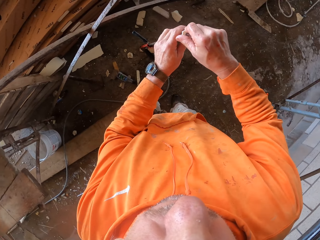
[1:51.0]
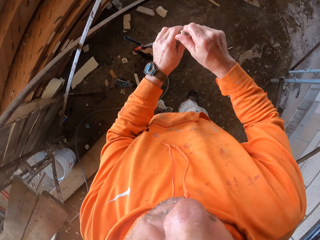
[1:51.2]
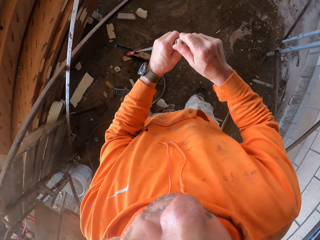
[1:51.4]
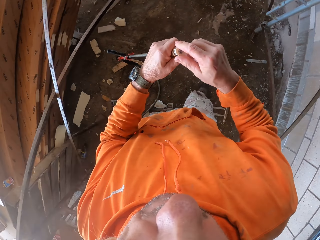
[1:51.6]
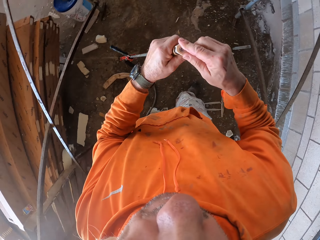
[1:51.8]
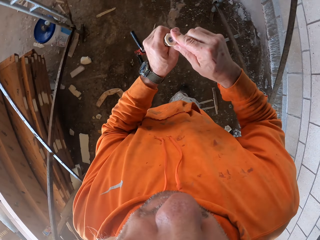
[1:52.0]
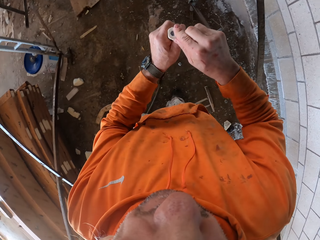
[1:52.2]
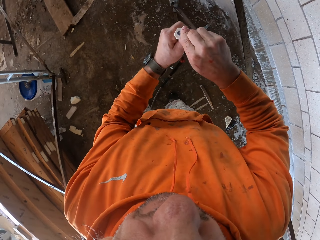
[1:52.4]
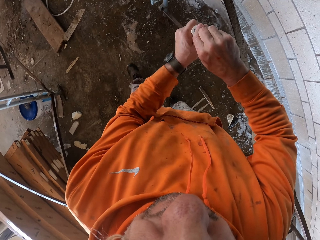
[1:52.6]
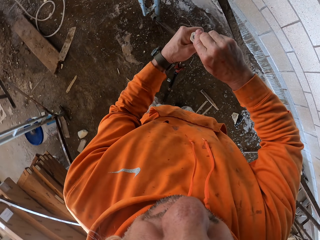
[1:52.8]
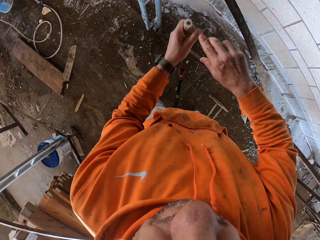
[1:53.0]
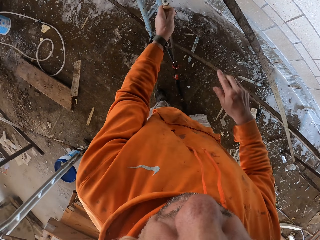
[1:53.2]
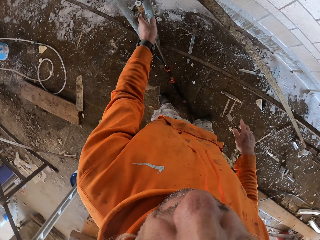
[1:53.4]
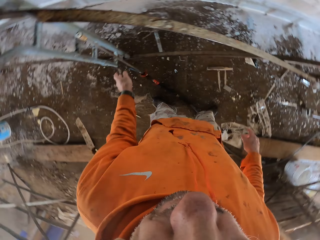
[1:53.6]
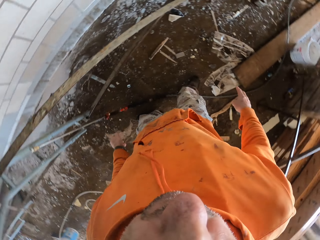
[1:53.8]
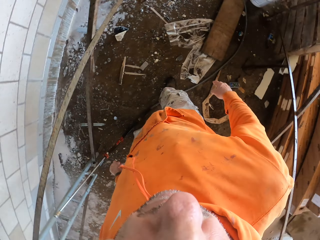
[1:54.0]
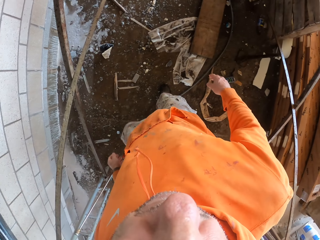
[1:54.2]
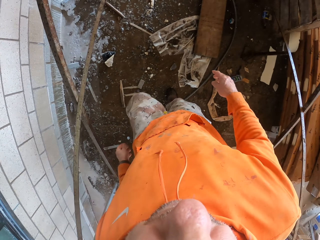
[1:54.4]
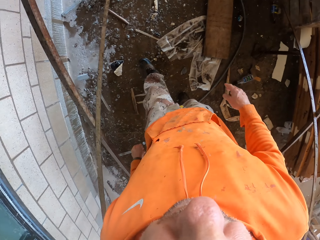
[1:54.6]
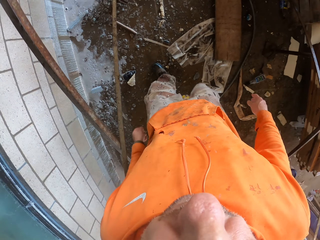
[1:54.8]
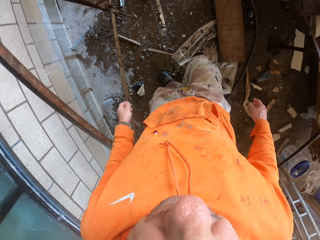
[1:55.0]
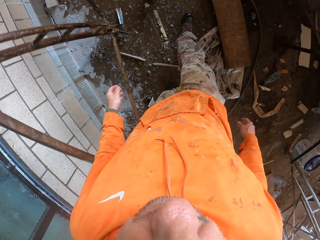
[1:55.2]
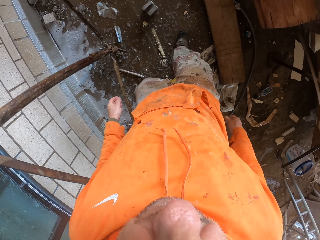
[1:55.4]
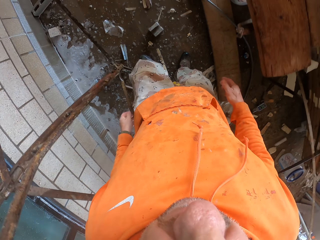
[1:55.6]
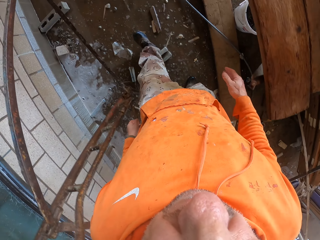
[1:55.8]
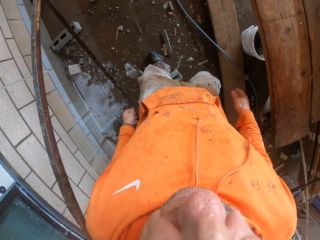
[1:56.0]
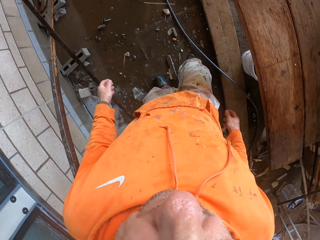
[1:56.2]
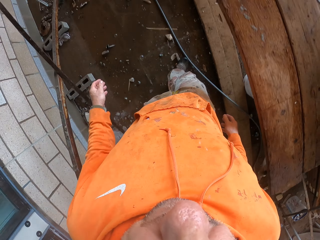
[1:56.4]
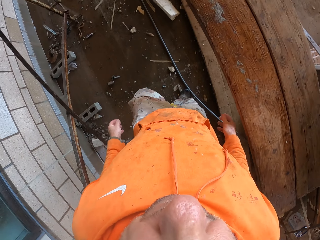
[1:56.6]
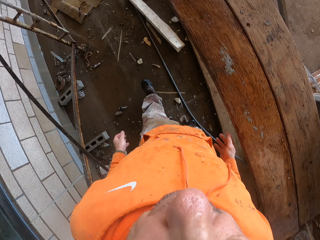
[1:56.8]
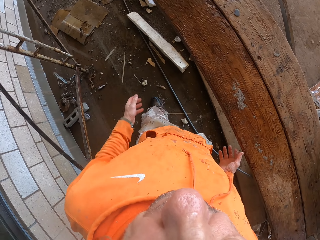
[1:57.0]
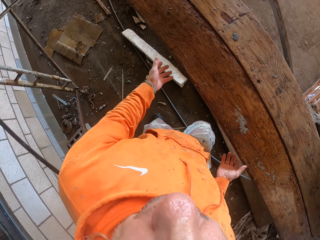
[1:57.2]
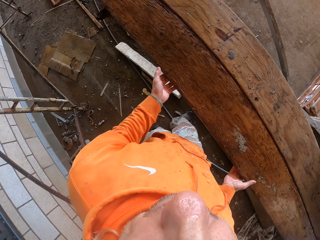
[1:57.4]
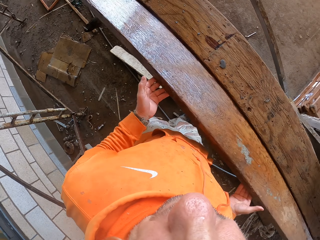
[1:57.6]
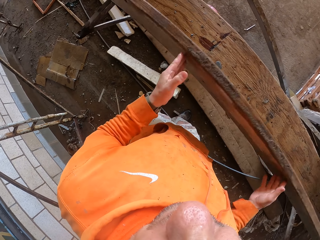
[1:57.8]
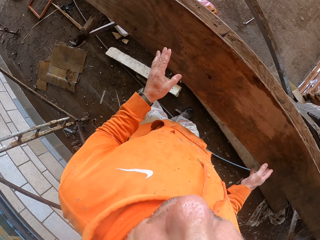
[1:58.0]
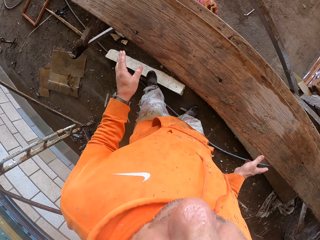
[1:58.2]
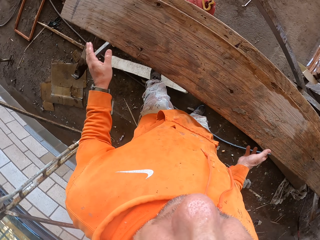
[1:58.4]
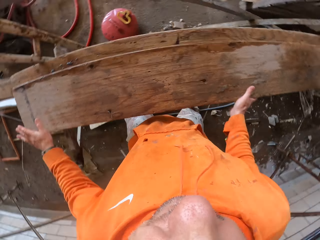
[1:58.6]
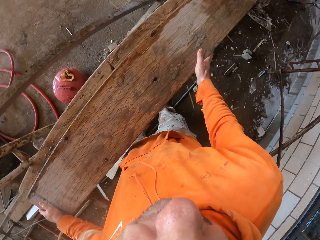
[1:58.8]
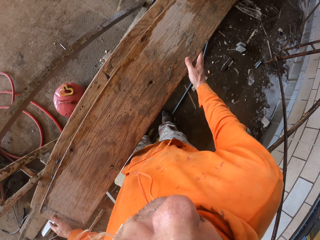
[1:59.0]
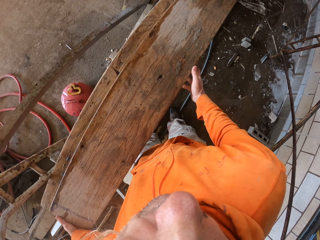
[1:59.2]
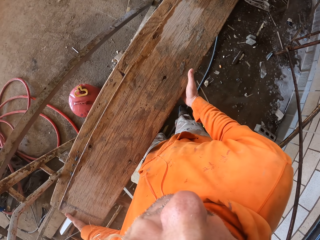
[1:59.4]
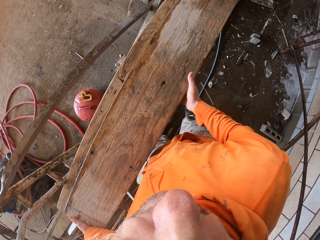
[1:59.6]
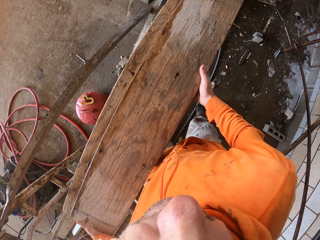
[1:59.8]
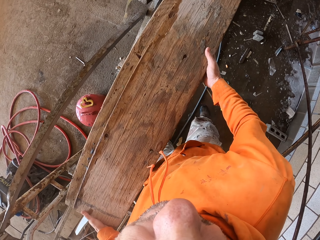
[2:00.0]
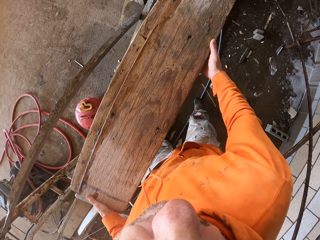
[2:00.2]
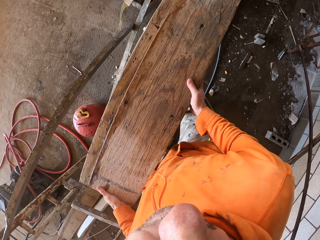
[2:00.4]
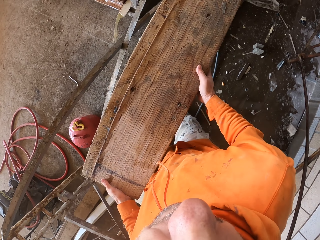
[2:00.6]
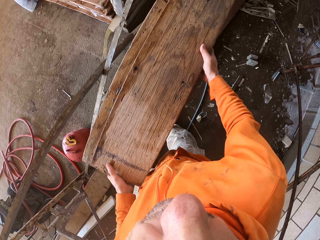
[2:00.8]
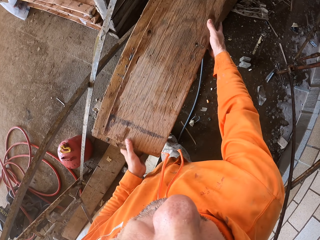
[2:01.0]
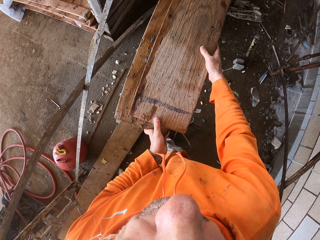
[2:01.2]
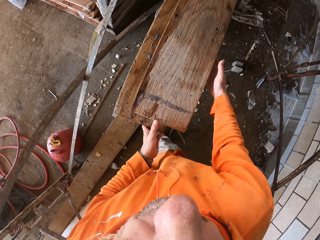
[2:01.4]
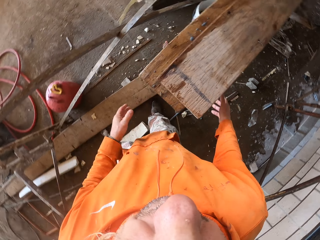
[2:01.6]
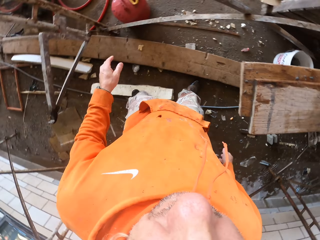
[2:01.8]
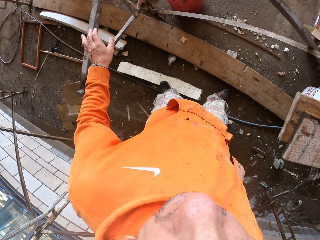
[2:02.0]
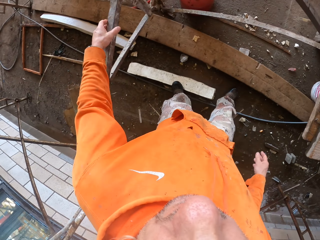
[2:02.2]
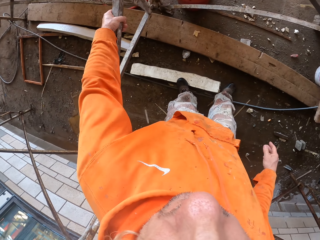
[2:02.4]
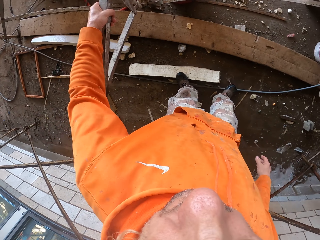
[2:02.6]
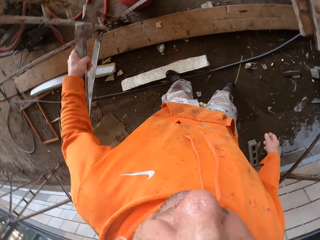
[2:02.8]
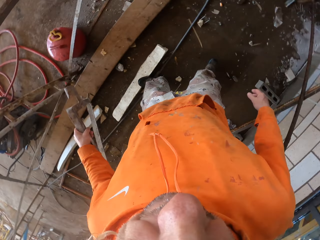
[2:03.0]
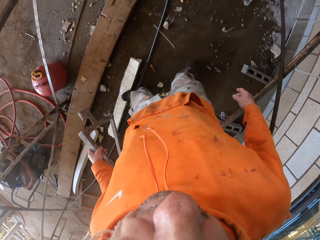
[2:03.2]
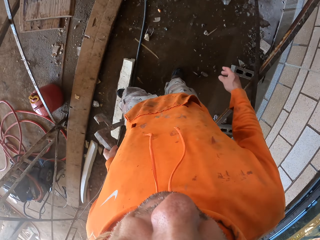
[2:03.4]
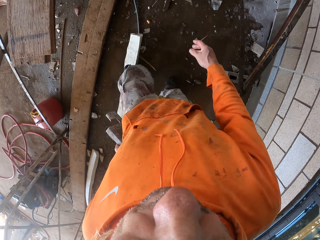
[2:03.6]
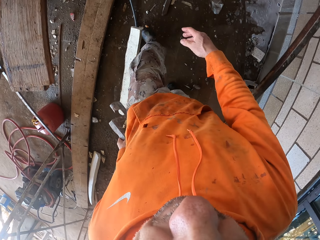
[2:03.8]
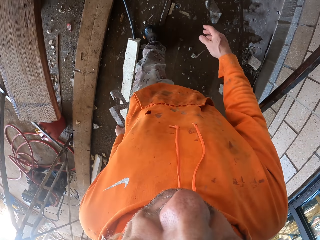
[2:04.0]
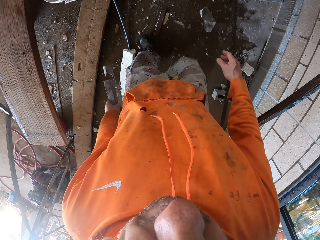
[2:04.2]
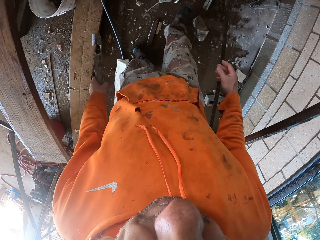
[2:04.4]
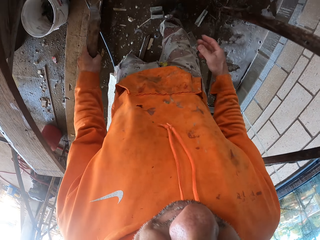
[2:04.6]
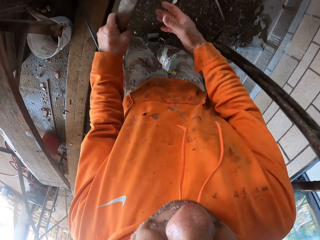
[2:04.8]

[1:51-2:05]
The camera wearer inserts a bolt on the pipe. They connect the water spray nozzle to the water pressure spray. They put the pipe on a ladder. They adjust the wood frame. They pick up a metal.

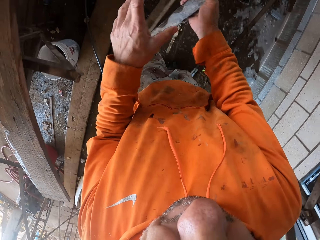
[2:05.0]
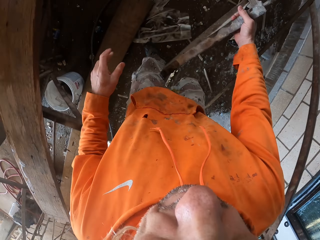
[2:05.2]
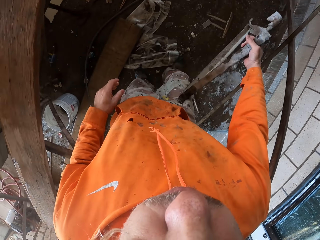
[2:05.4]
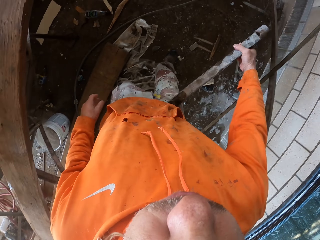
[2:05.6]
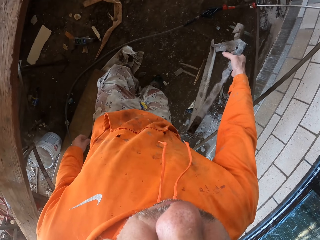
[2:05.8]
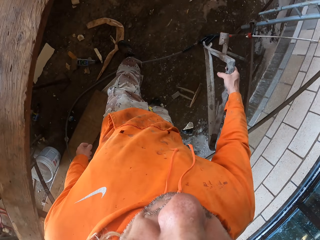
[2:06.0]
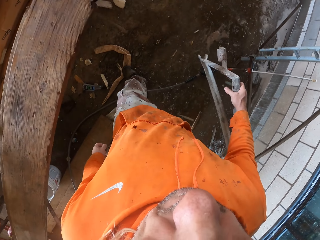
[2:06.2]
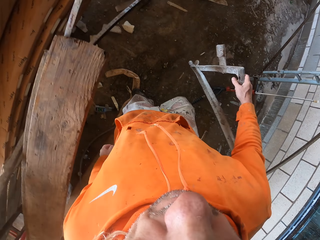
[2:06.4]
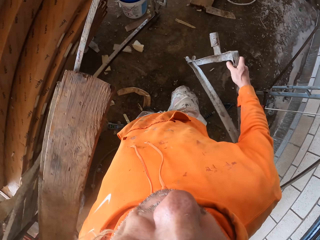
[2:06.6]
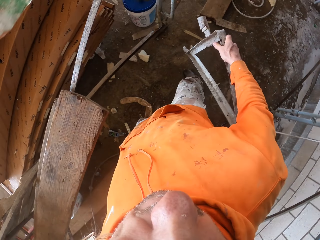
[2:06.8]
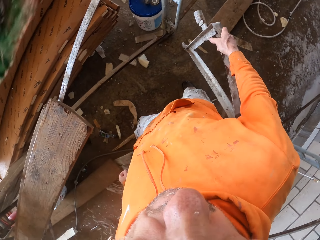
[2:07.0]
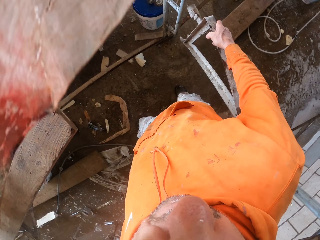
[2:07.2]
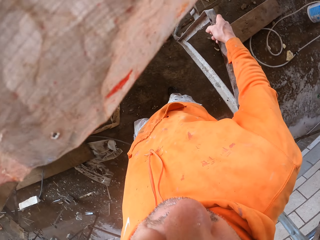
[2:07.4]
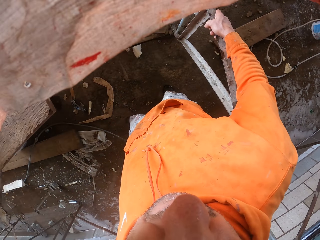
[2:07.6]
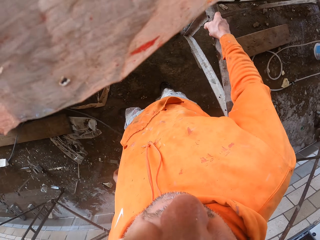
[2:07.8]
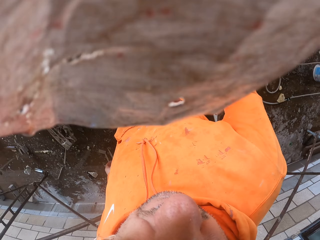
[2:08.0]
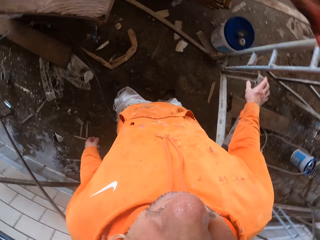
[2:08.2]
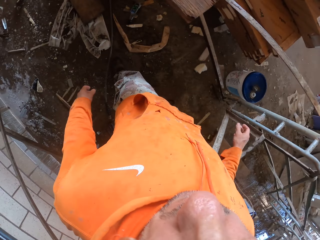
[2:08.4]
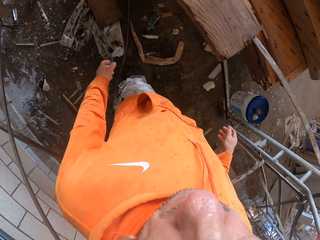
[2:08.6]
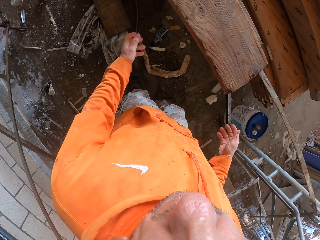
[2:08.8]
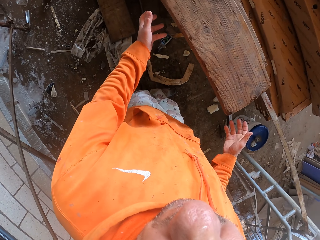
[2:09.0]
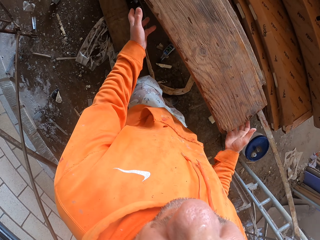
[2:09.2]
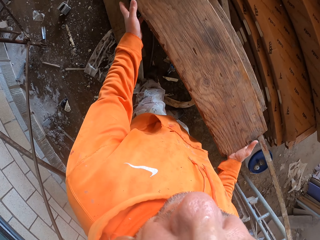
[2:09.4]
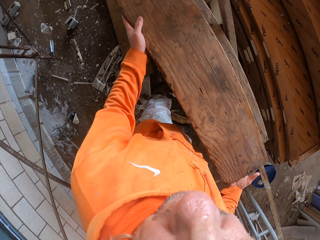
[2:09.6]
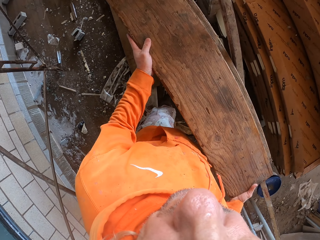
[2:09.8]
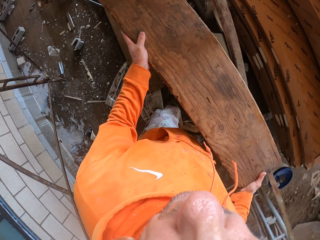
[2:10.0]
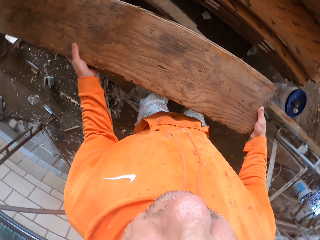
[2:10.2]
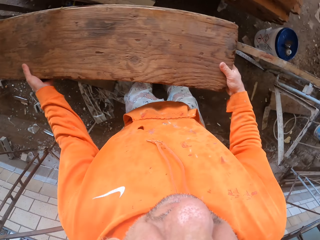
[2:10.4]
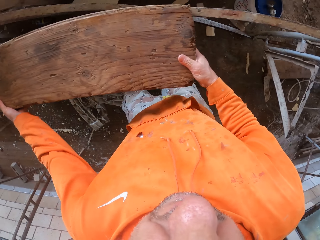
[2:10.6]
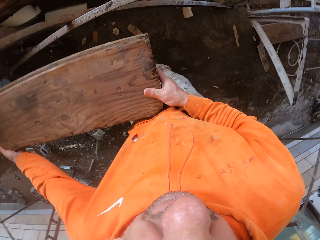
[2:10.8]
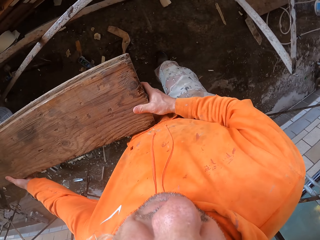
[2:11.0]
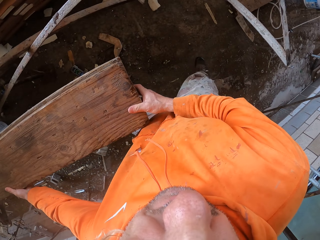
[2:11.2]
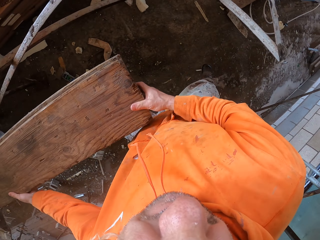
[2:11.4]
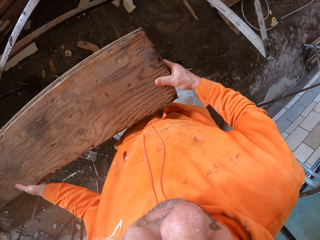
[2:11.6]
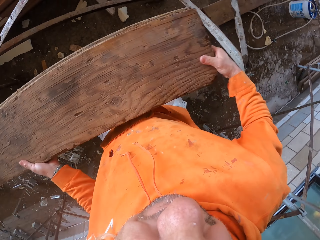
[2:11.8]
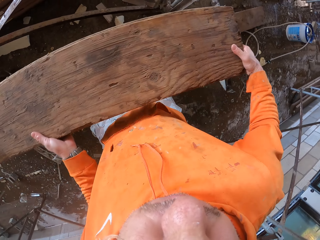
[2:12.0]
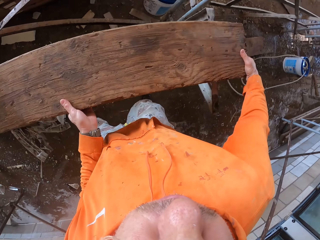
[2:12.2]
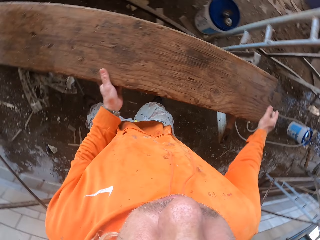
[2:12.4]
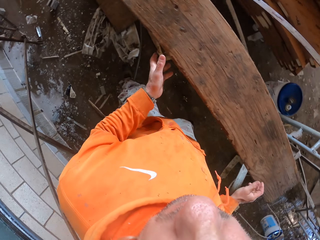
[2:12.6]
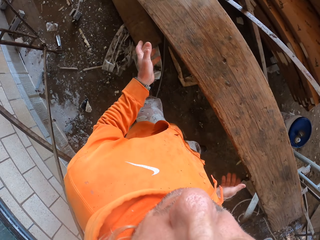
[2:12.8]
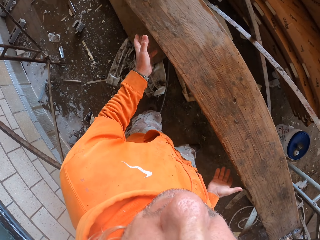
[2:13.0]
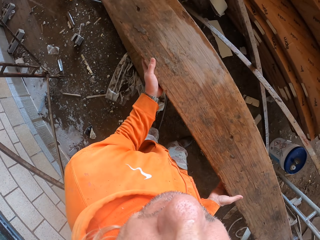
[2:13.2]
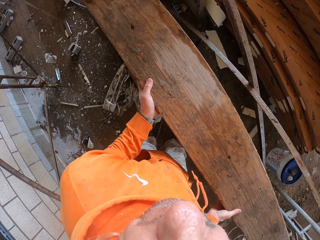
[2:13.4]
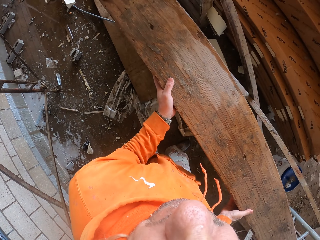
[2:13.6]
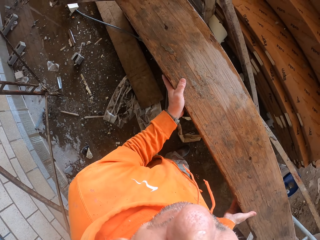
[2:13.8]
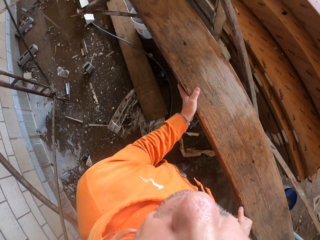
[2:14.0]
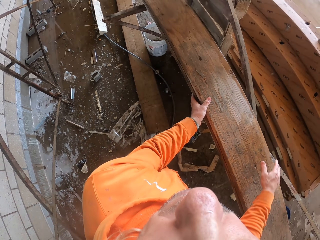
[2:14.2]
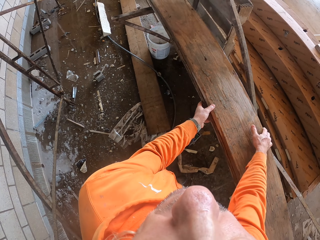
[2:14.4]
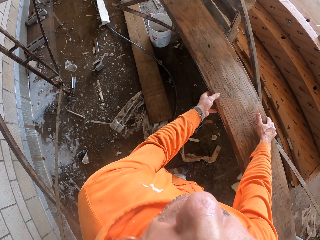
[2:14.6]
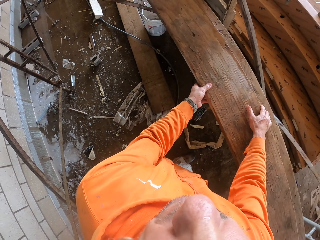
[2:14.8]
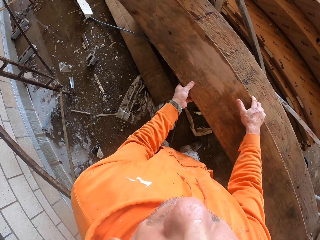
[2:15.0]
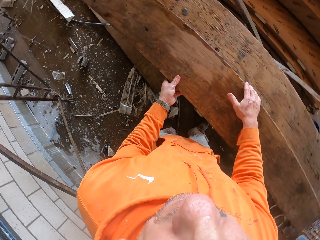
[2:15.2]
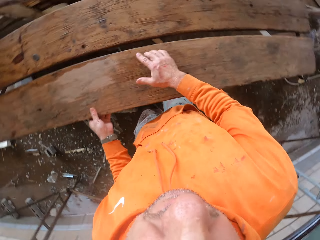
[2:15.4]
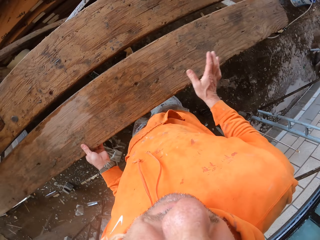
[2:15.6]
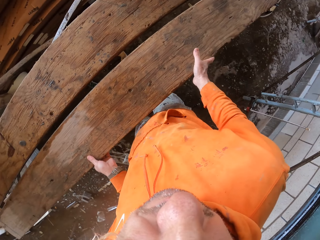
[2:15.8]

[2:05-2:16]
The camera wearer exchanges a metal to the right hand. They put the metal on the ground. They hang something. They align a wood on the metal. They support the wood frame to something.
